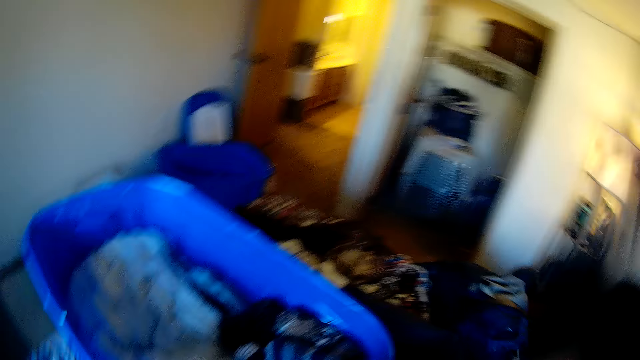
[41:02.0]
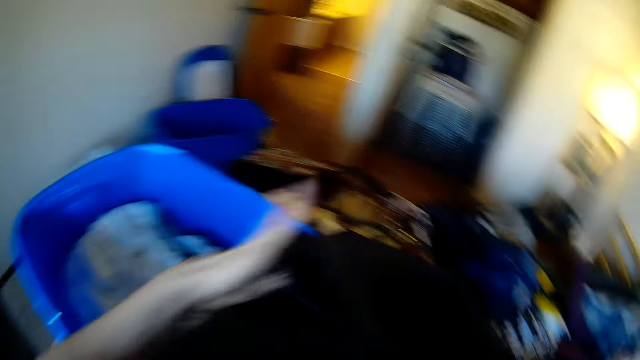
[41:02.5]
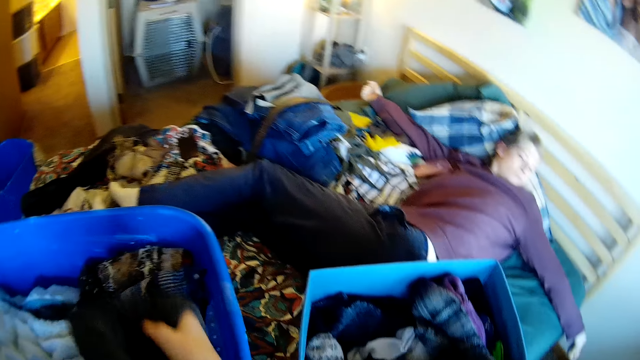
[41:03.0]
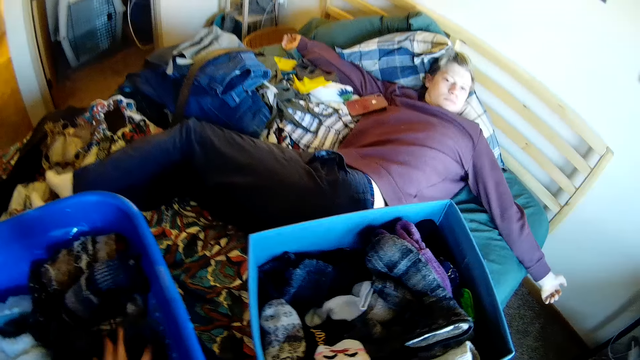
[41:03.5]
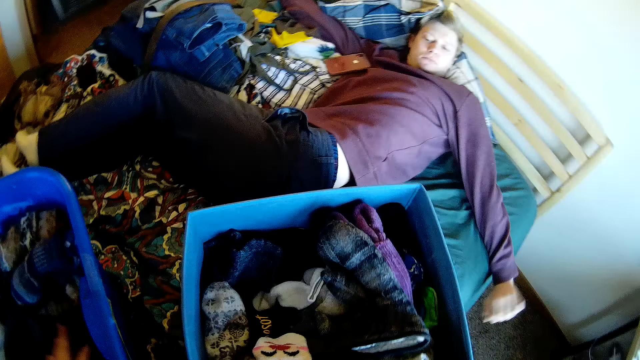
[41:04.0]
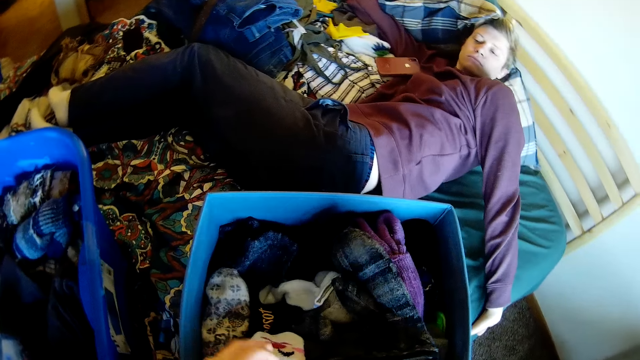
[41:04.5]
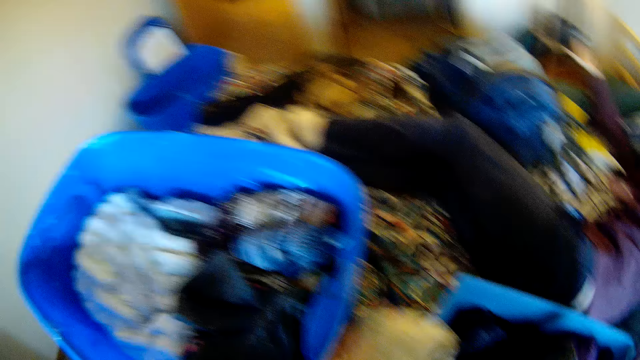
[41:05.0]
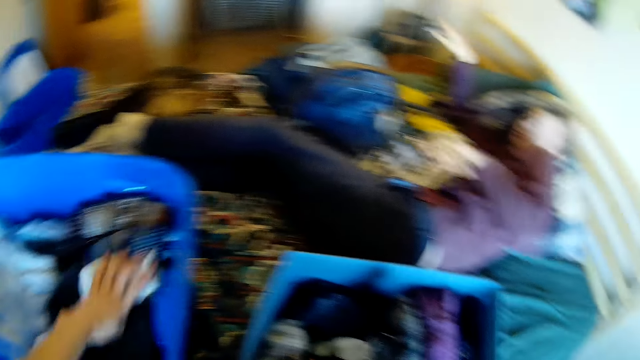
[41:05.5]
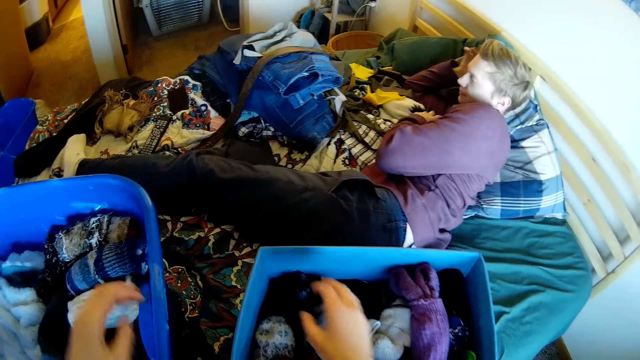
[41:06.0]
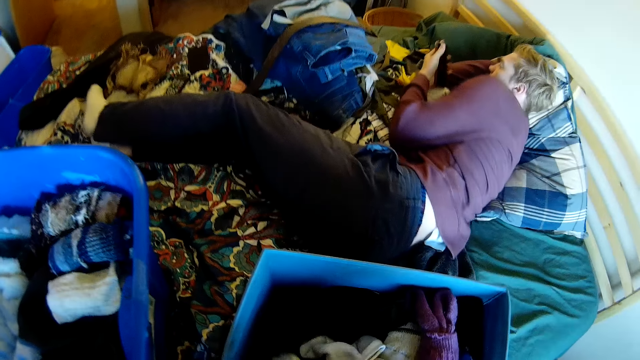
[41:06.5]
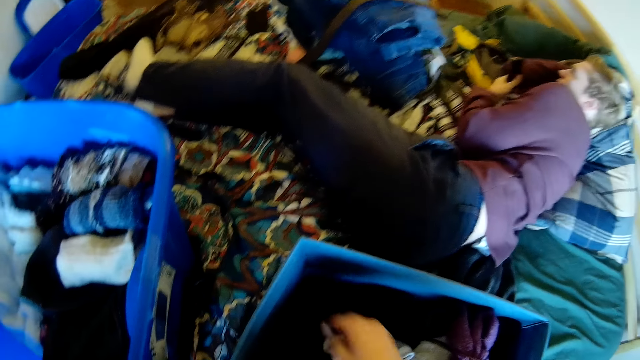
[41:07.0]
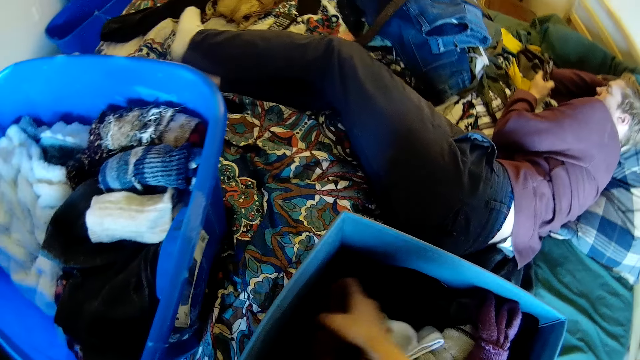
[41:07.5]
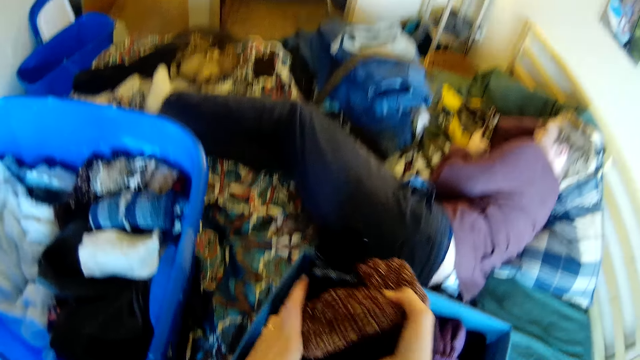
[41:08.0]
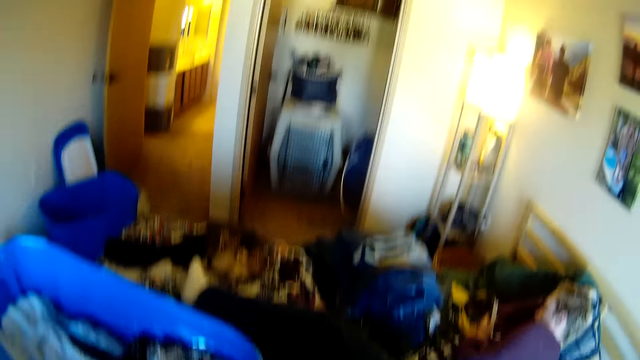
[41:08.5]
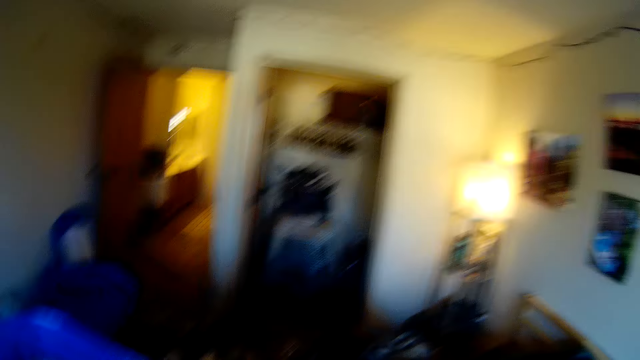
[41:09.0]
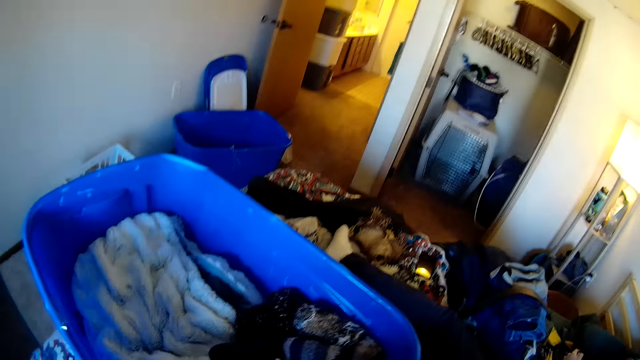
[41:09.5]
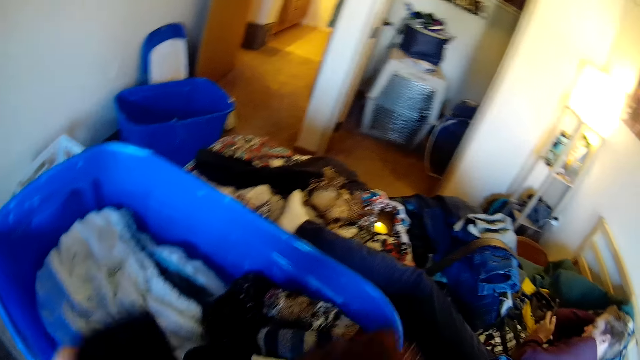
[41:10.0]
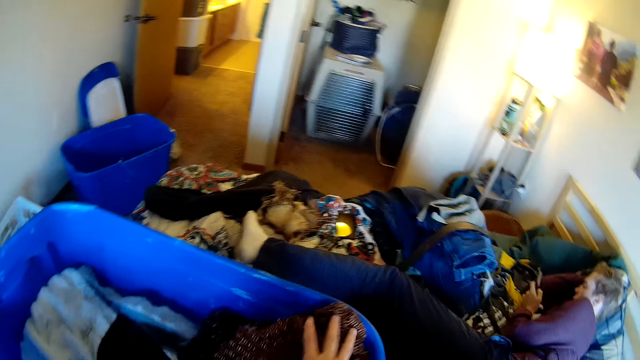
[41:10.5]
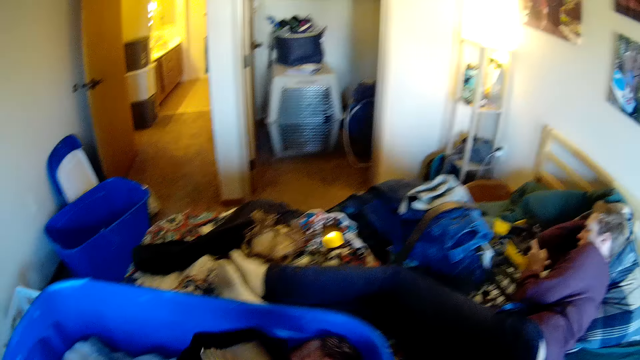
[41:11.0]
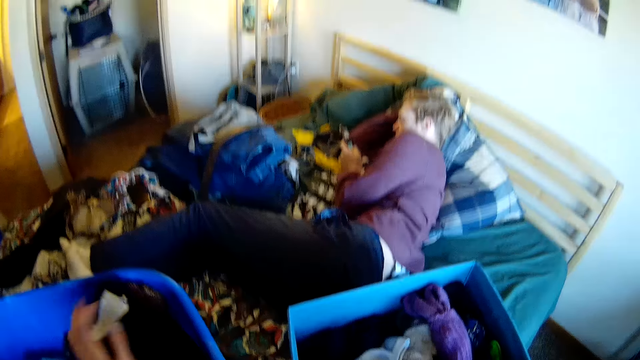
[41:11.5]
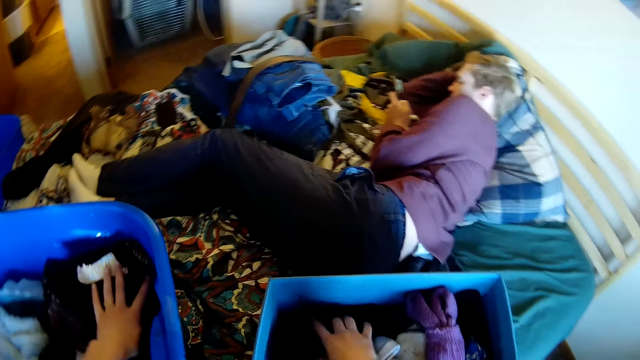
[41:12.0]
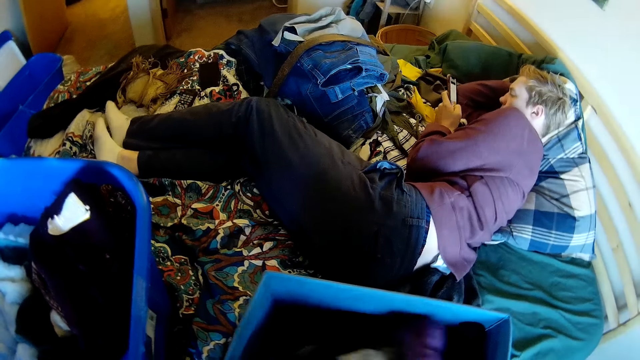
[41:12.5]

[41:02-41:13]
The camera wearer folds the trouser. They put the trouser in the plastic bin. They pick a sock. They hold the sock. They put the sock in the plastic bin. They pick a sock. They hold the clothes. They put the clothes in the plastic bin.

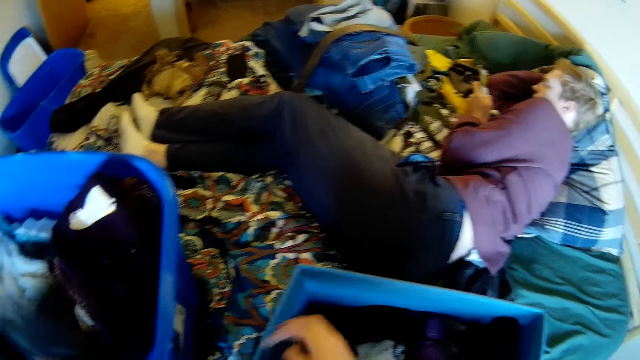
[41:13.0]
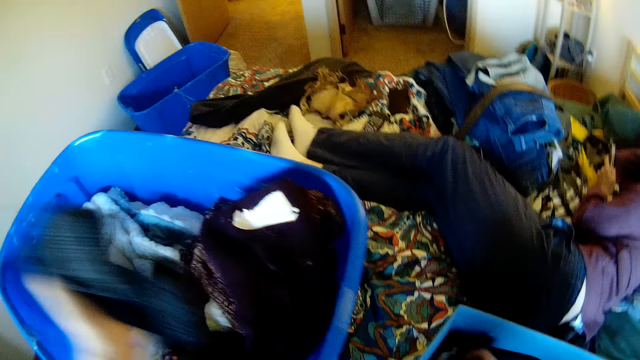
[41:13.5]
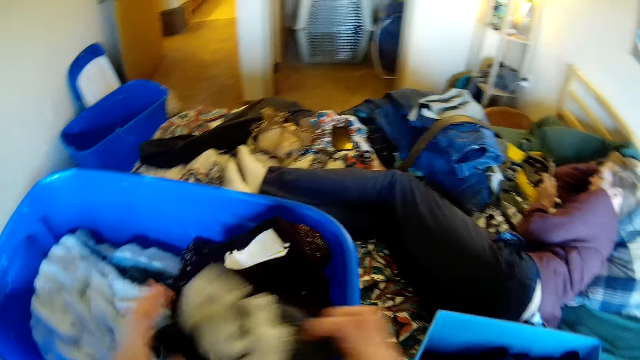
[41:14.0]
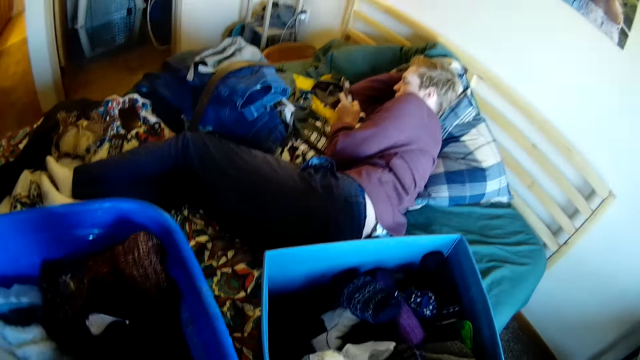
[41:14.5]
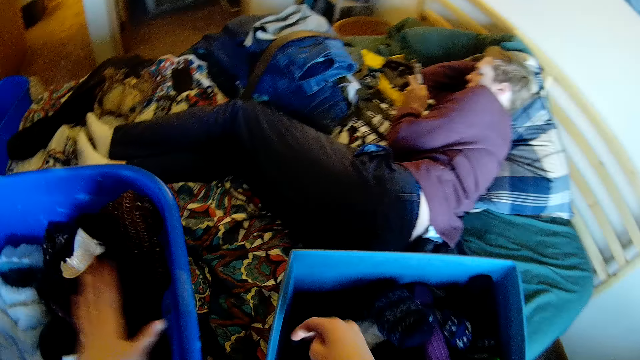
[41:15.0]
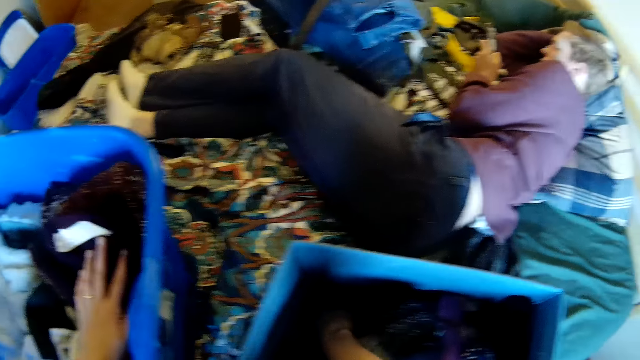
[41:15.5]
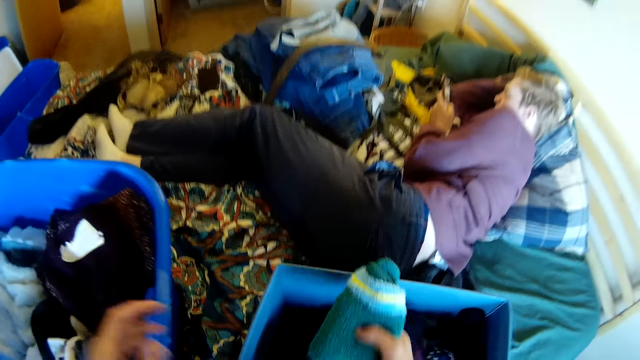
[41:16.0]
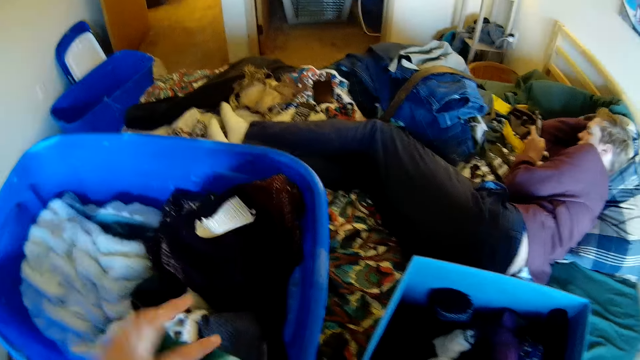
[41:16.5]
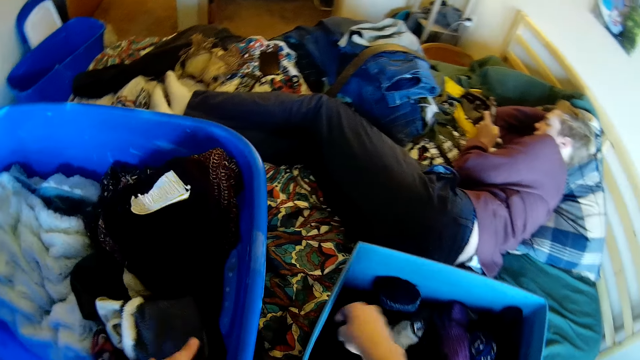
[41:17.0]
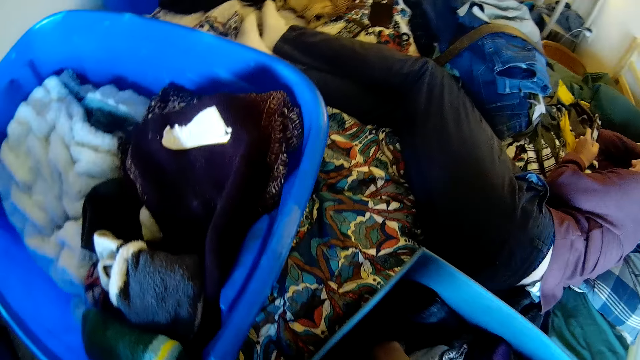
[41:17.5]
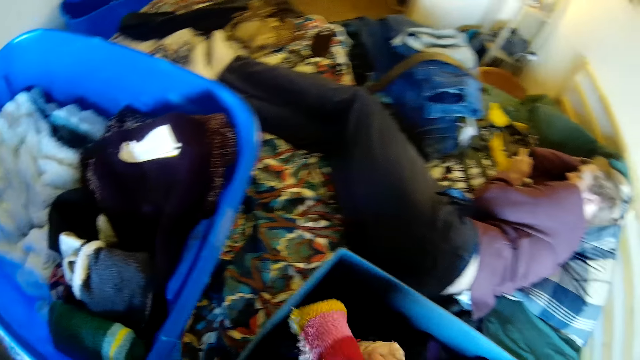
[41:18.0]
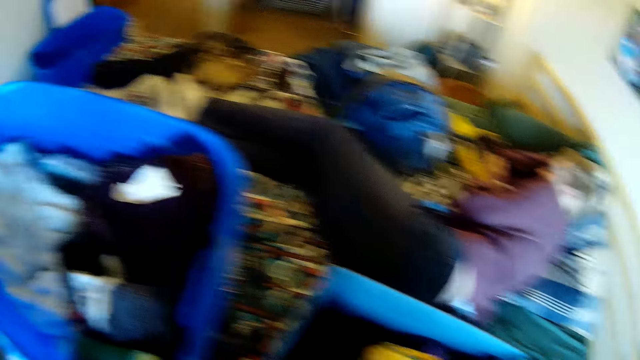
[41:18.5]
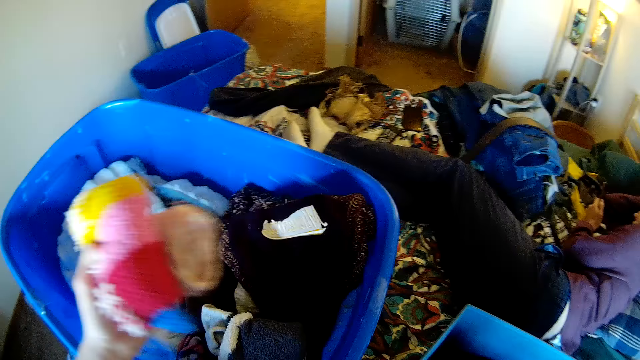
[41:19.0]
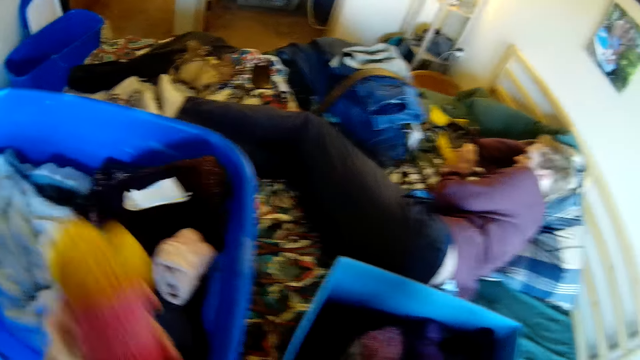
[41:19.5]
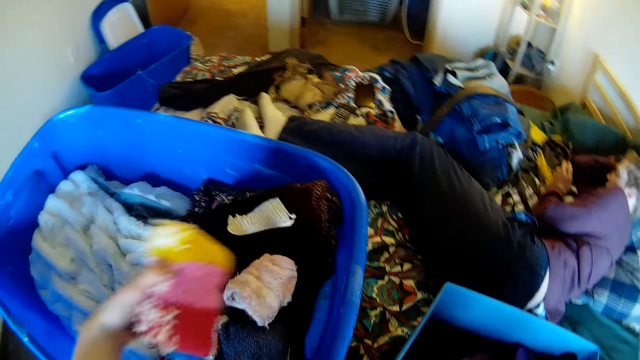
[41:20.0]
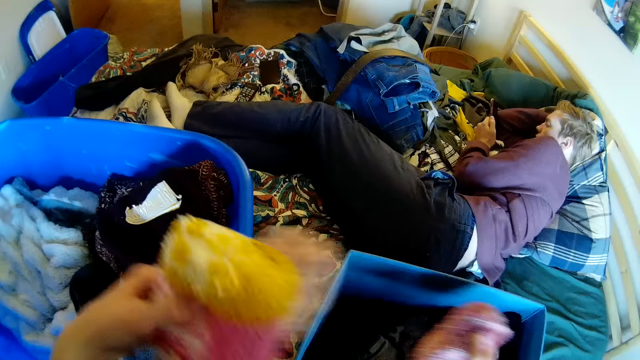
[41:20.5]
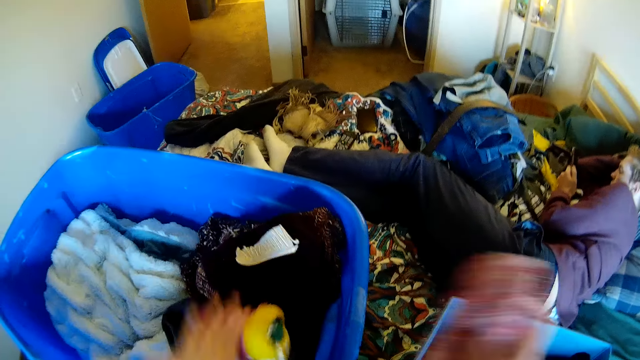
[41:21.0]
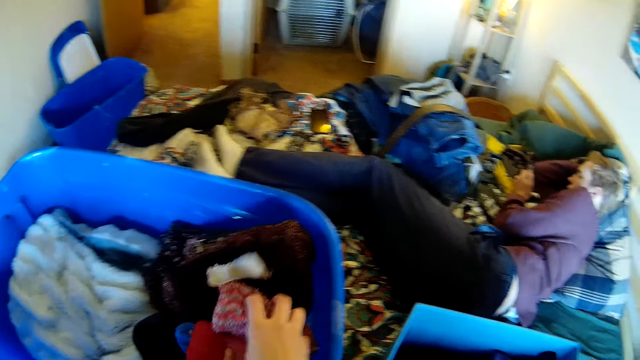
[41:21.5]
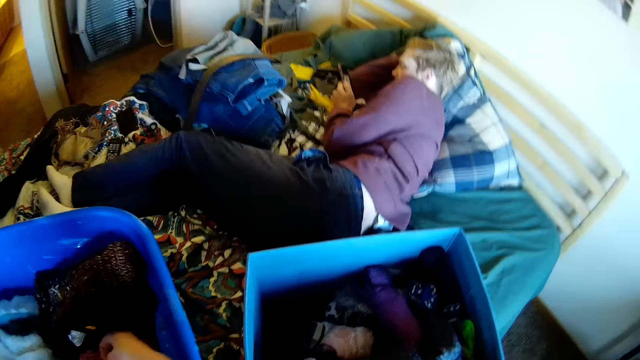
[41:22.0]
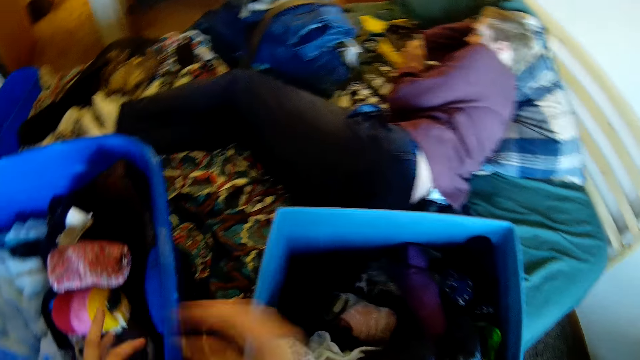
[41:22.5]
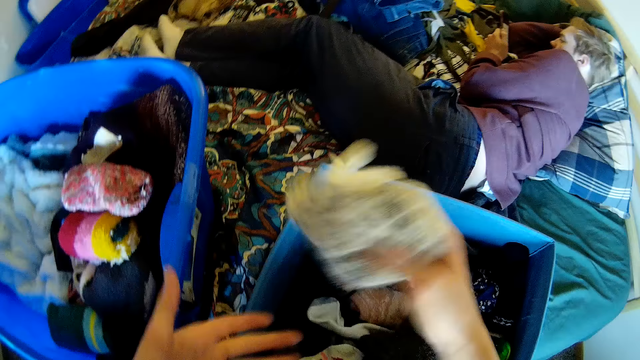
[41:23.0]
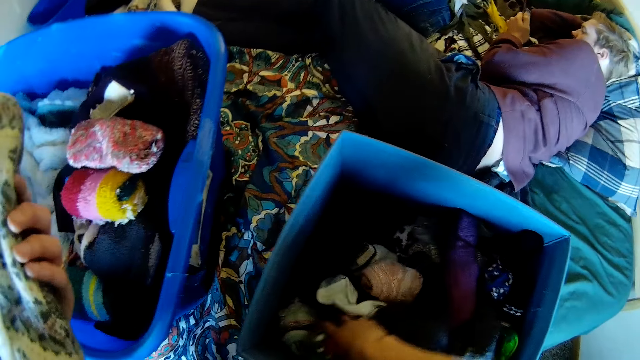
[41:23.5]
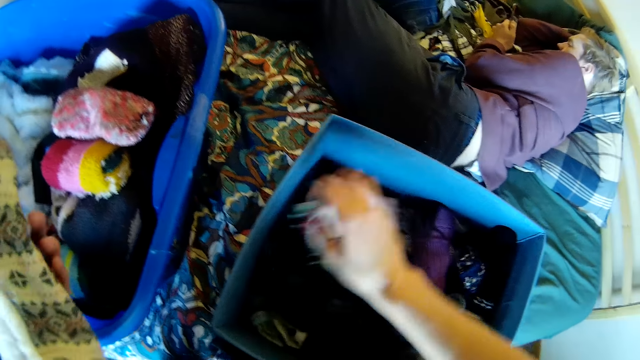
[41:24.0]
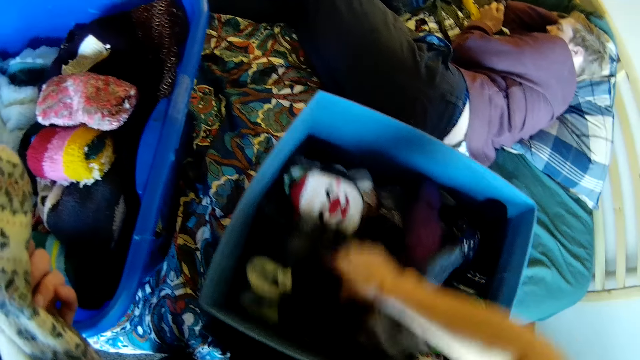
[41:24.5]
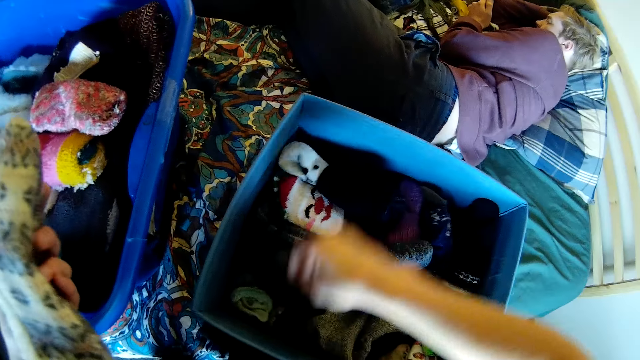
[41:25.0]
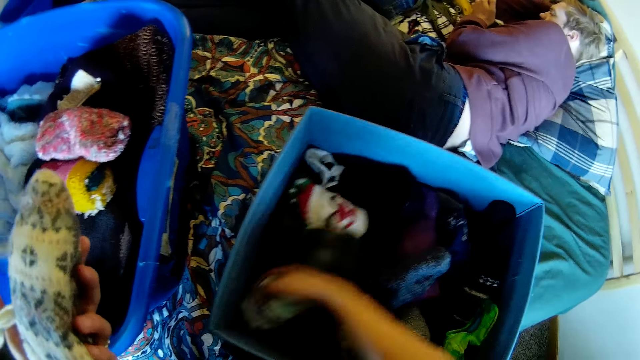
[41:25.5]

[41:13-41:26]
The camera wearer picks a sock. They hold the clothes. They put the clothes in the plastic bin. They pick the sock. They put the sock in the plastic bin. They pick the sock. They hold the socks. They put the socks in the plastic bin. They pick the sock. They hold the sock. They move the socks in the plastic bin.
